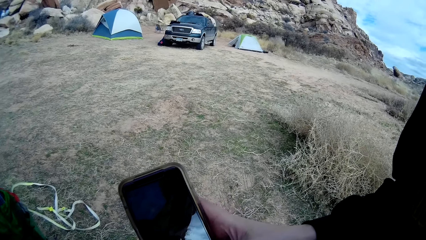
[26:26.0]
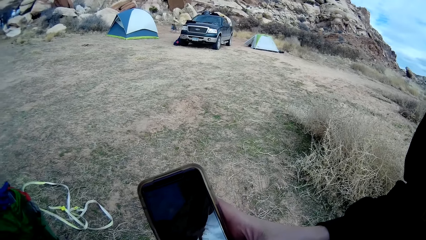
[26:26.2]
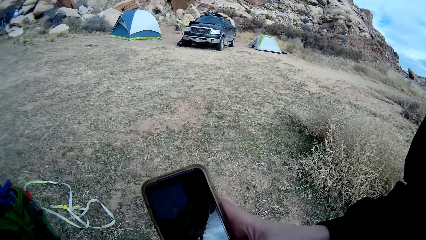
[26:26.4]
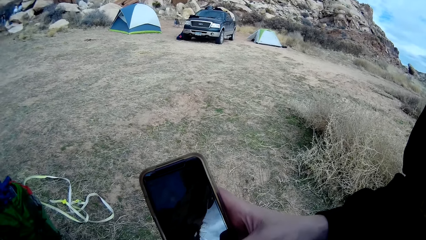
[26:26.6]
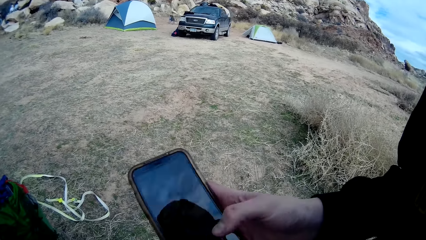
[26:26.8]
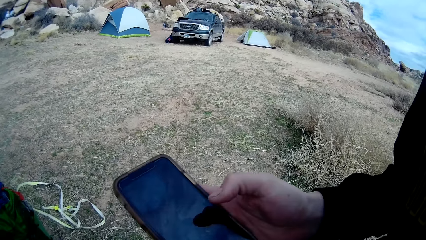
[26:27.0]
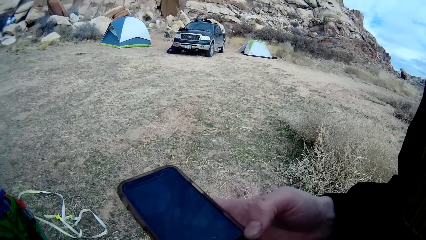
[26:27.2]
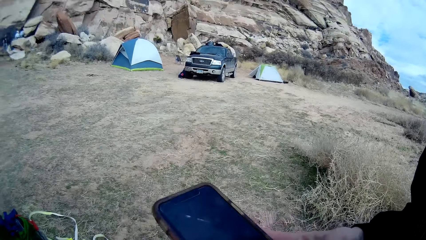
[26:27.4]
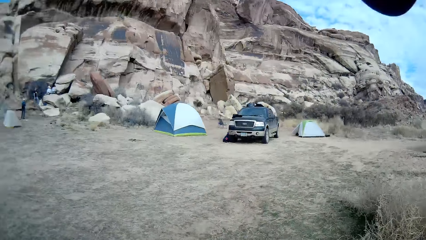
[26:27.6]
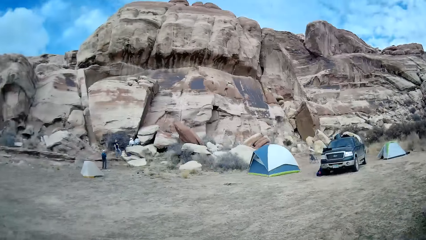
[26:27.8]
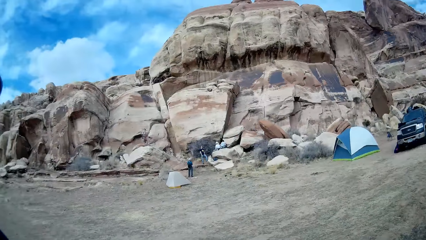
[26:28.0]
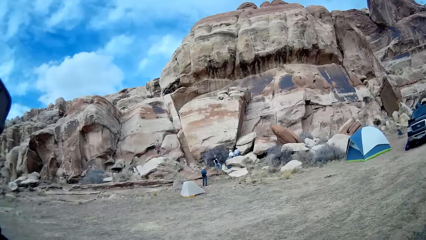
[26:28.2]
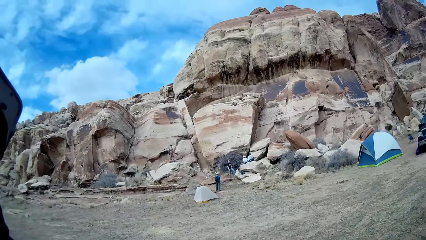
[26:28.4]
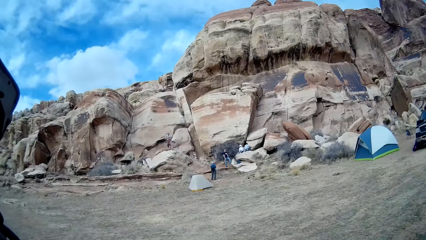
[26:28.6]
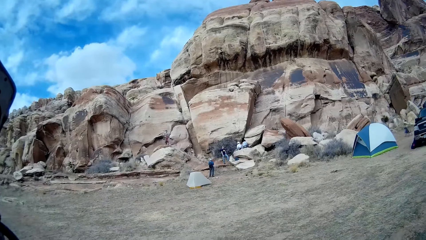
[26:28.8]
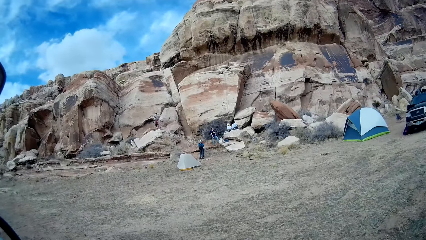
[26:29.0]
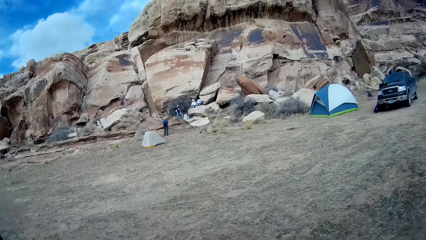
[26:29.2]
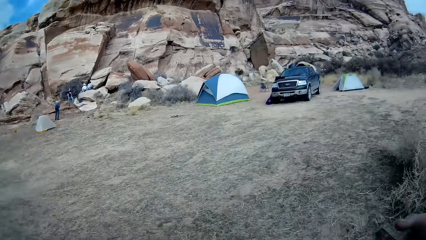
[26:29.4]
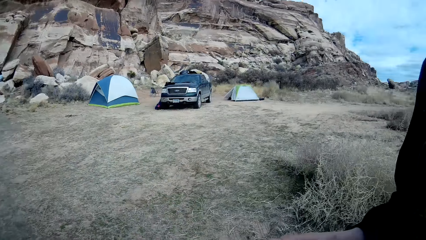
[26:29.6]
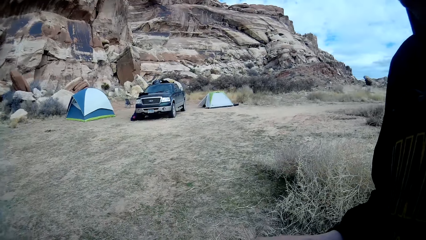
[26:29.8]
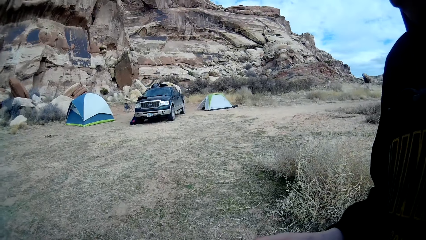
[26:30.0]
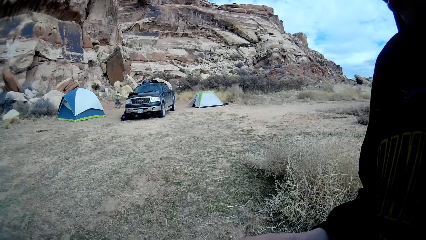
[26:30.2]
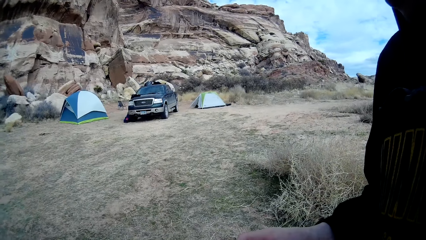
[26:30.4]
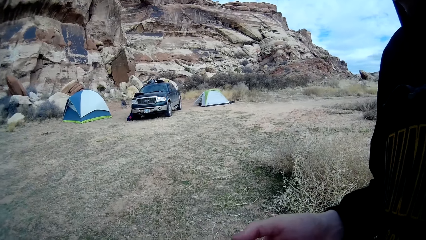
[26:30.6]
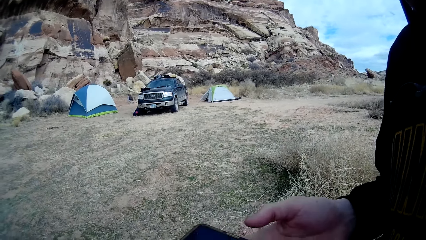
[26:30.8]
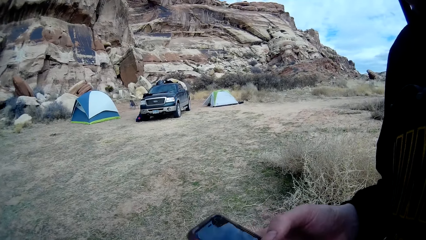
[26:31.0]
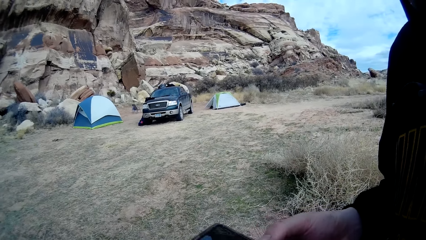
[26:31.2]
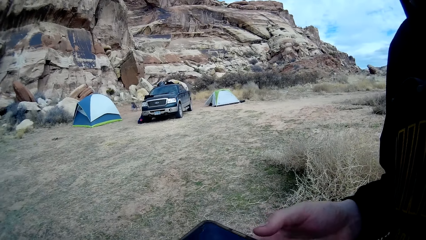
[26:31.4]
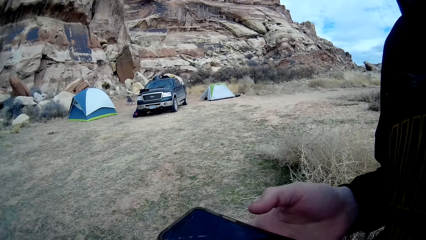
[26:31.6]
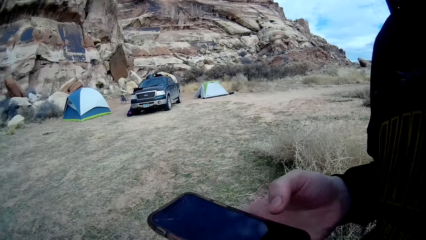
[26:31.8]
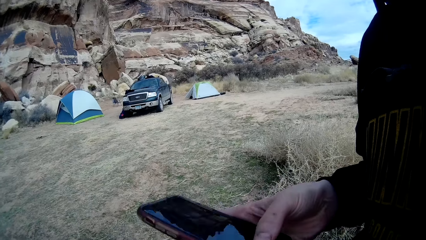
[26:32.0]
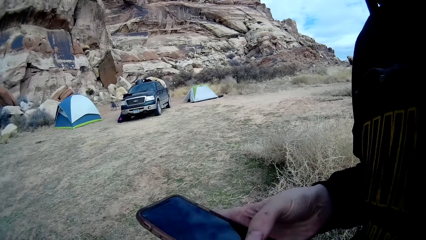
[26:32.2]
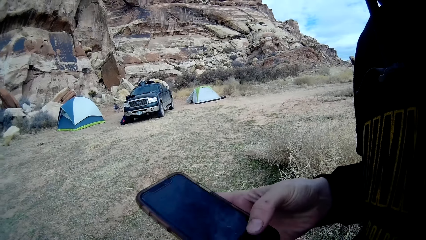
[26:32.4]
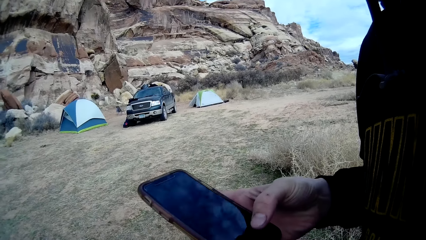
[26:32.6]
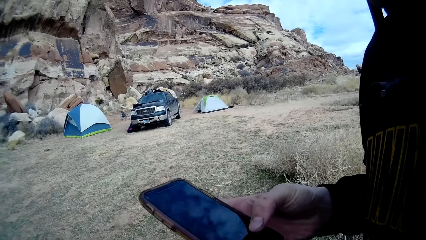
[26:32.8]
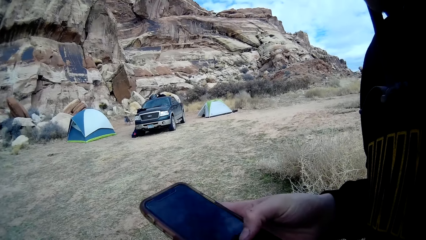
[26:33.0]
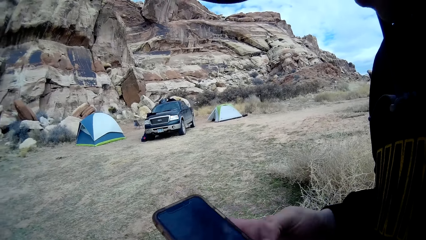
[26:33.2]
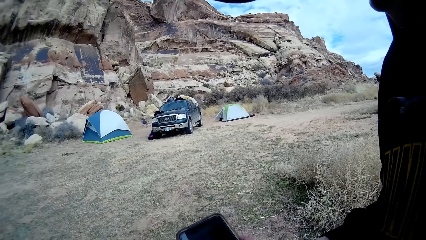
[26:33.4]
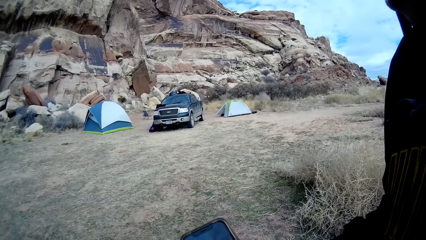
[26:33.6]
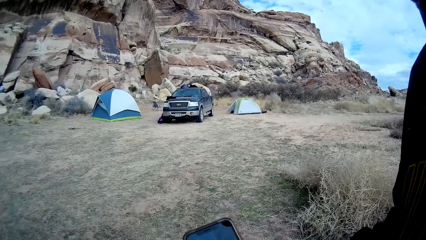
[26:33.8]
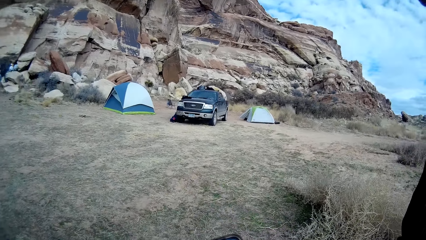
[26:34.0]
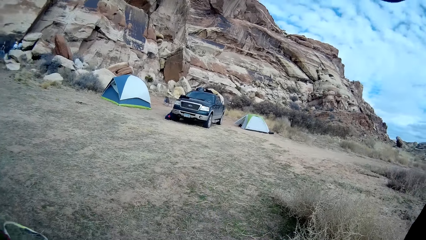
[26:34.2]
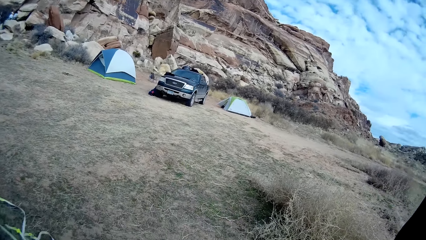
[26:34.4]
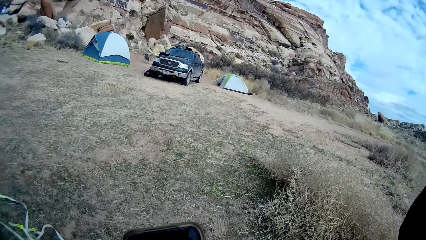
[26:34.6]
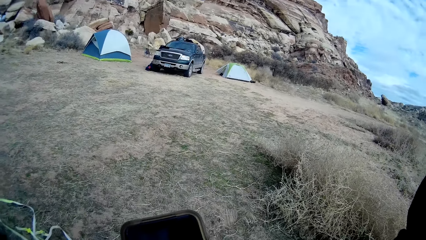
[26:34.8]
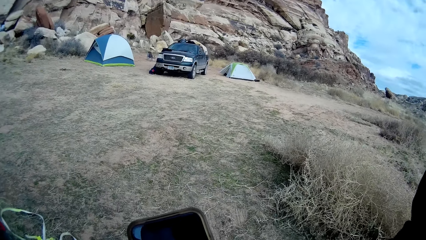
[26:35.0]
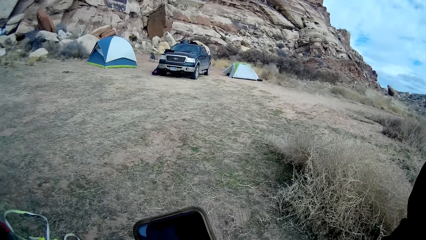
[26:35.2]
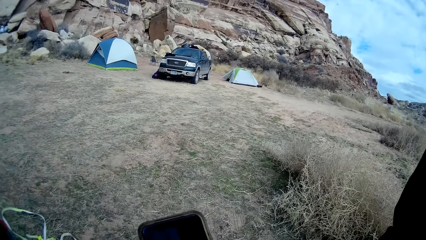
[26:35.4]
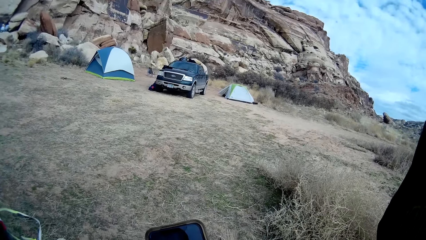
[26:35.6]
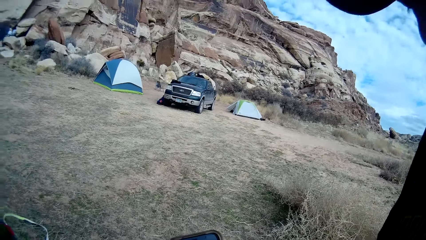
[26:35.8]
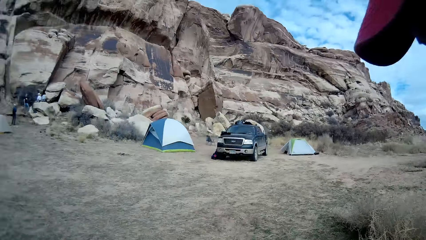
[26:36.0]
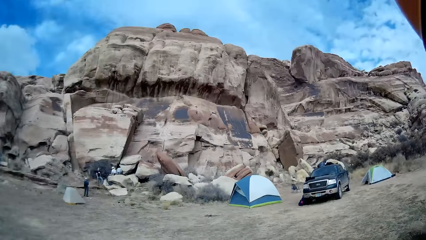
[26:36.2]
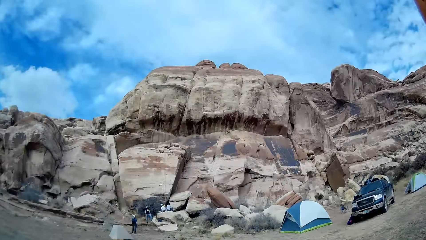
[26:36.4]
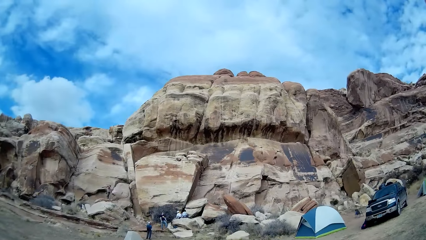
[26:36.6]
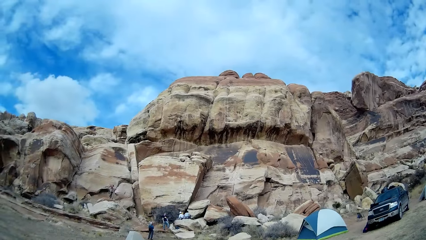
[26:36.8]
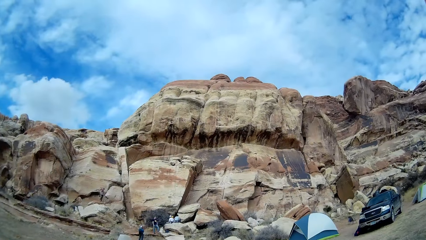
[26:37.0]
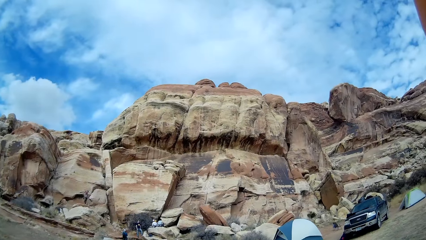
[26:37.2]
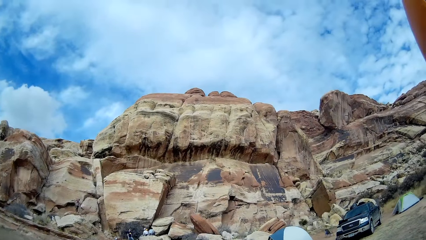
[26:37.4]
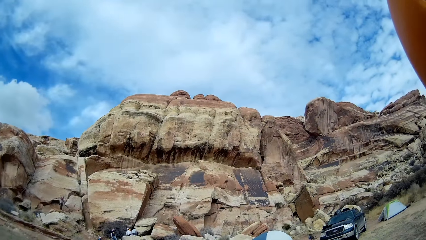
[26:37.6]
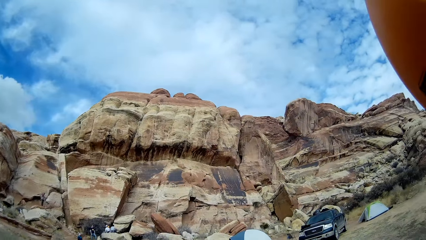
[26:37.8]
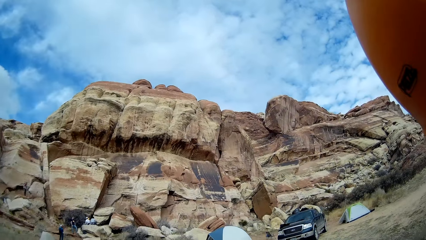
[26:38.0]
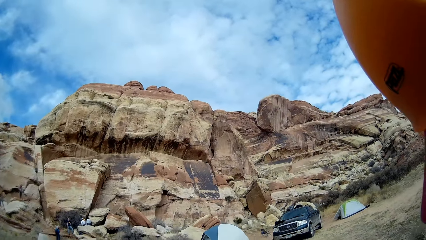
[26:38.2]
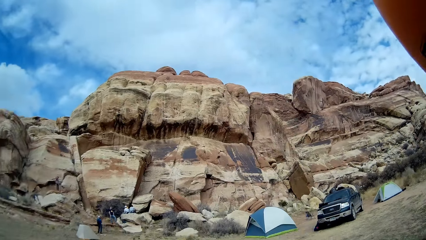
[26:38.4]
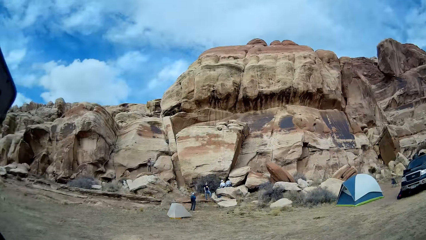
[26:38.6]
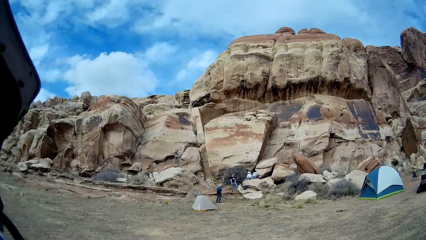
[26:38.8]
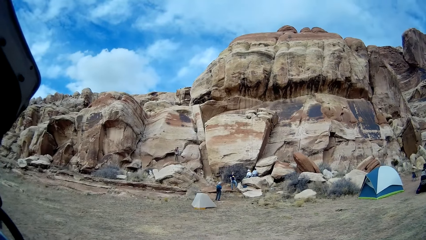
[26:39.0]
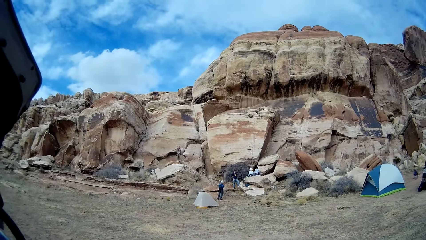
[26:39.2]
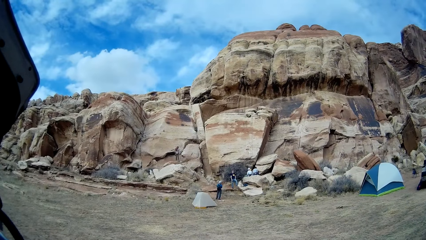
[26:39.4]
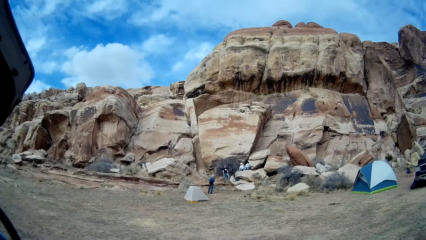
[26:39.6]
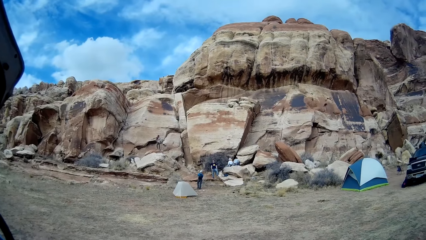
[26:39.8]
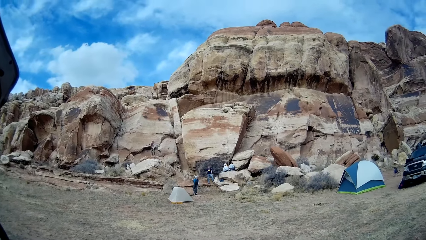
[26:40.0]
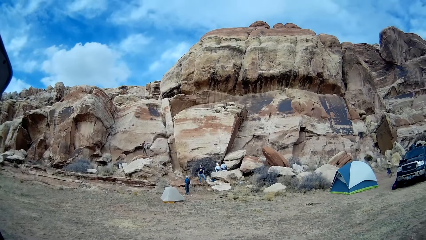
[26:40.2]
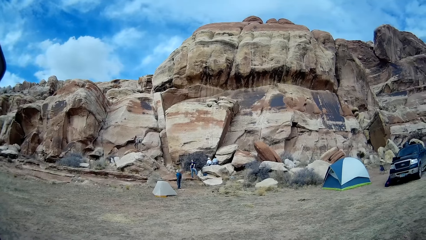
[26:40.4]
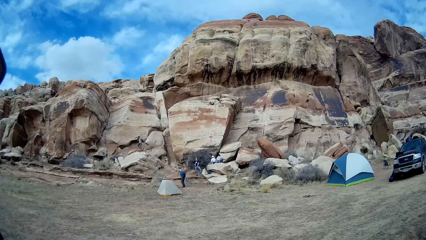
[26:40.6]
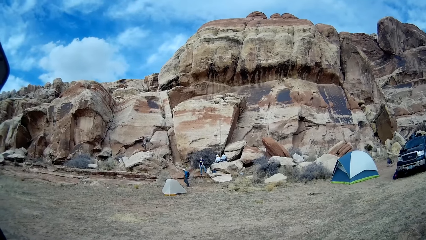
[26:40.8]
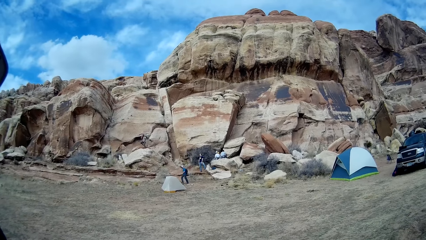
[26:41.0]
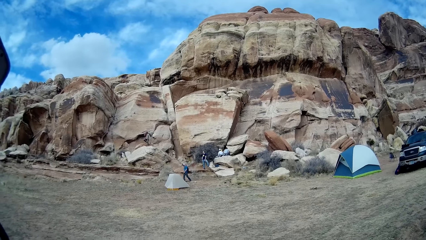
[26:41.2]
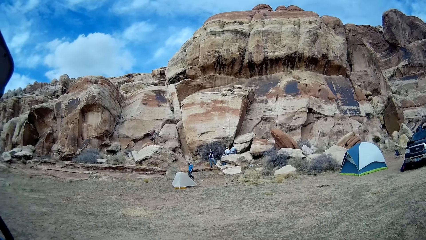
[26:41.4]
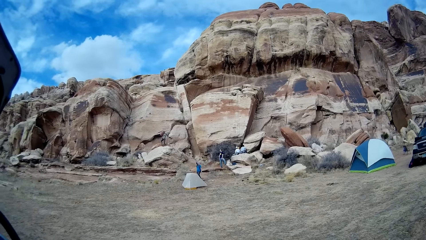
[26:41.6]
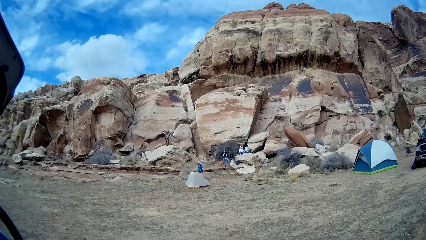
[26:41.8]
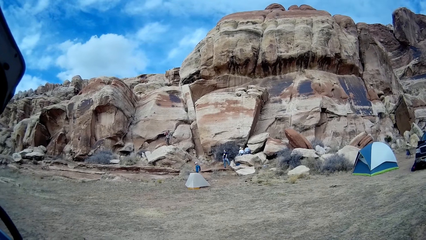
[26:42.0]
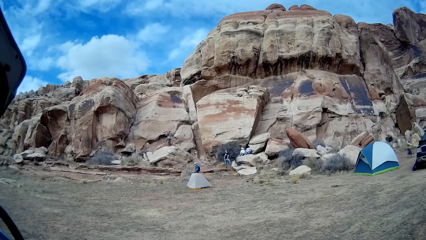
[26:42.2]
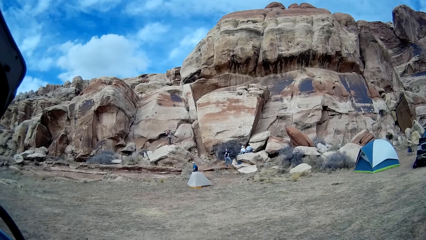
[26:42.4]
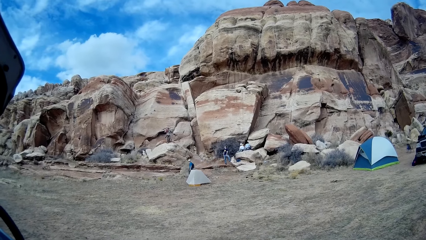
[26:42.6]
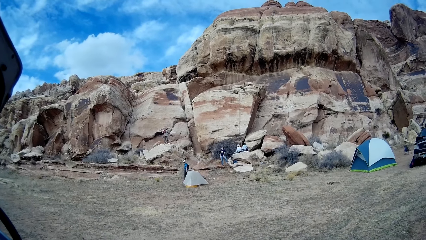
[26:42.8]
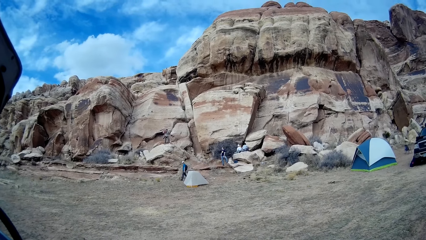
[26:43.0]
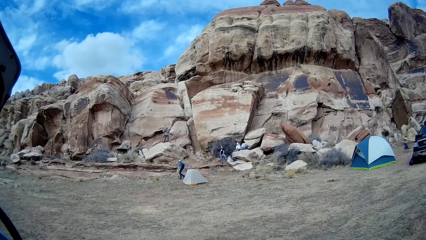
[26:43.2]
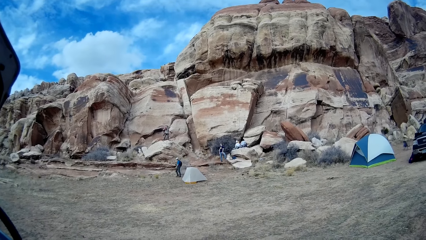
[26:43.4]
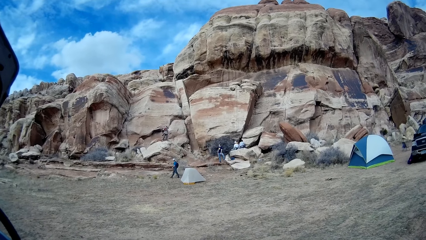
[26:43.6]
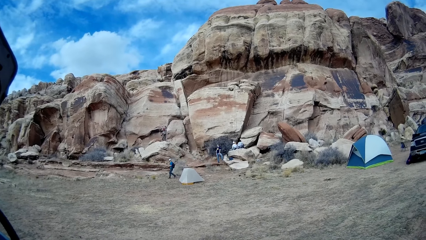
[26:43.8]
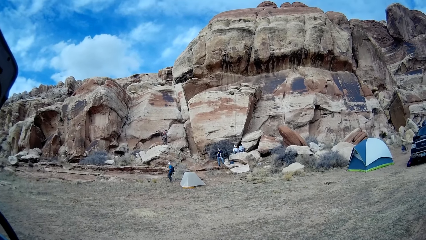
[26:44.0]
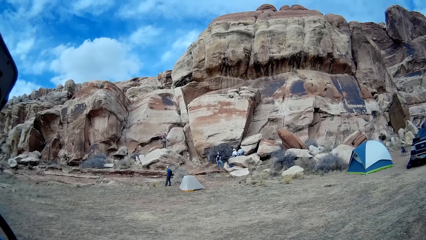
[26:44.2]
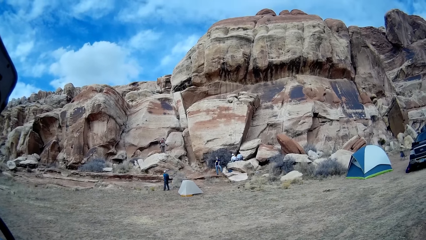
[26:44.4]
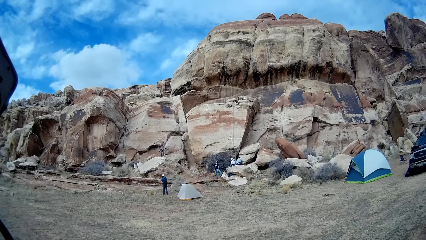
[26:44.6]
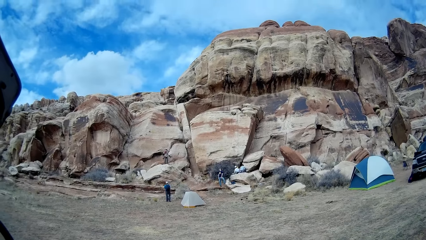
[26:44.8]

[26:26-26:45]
The camera wearer looks at the rocks. A man shows the phone to the camera wearer. The camera wearer looks at the rocks.
